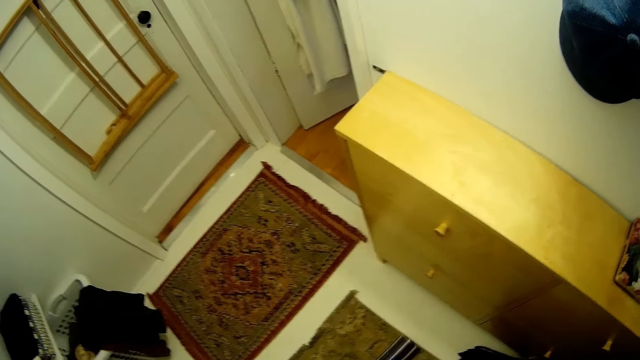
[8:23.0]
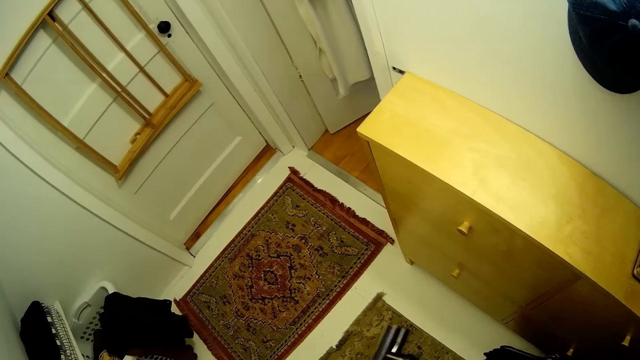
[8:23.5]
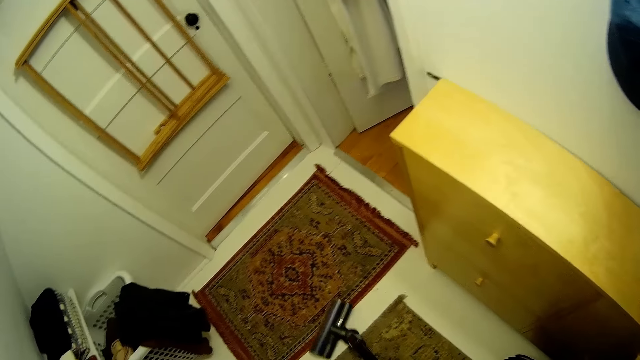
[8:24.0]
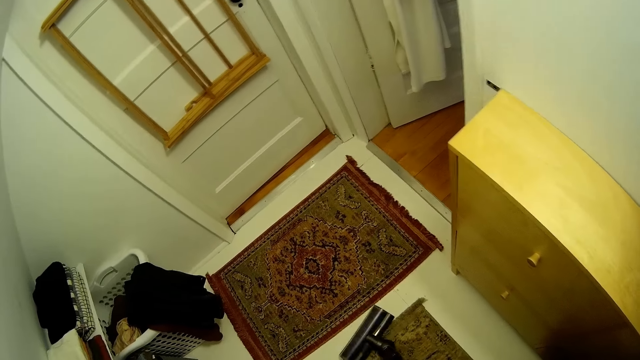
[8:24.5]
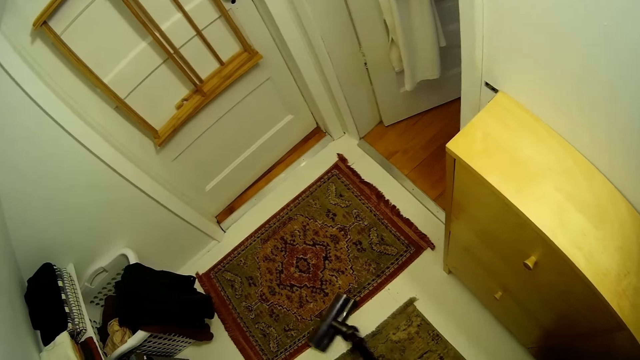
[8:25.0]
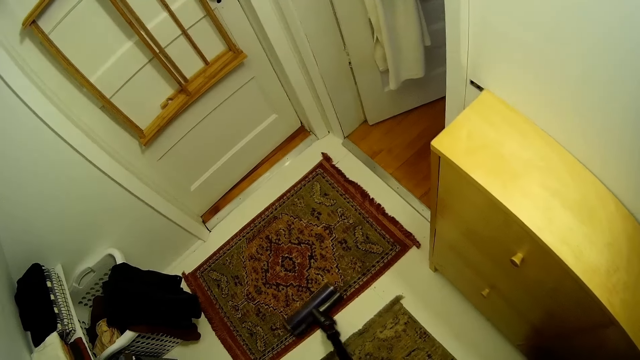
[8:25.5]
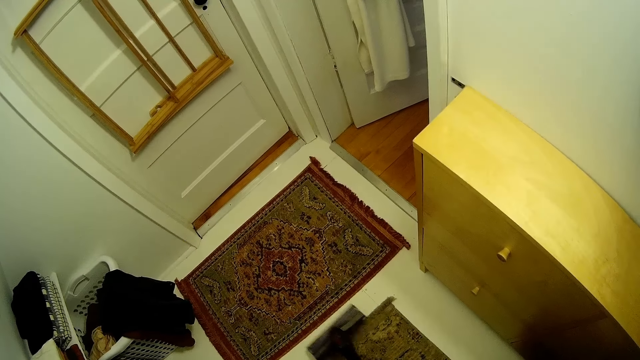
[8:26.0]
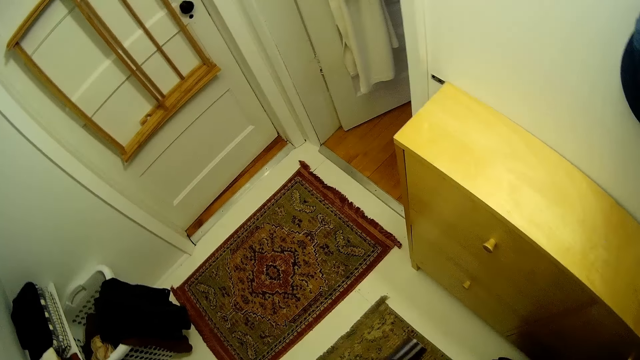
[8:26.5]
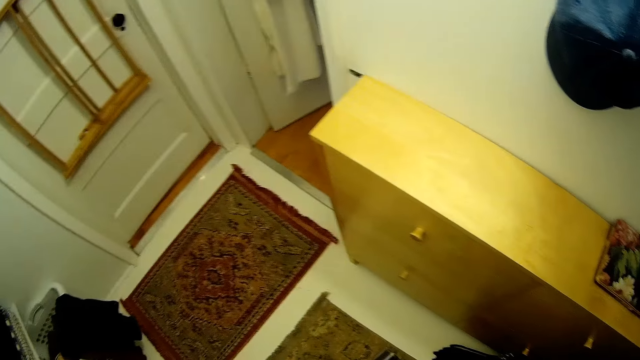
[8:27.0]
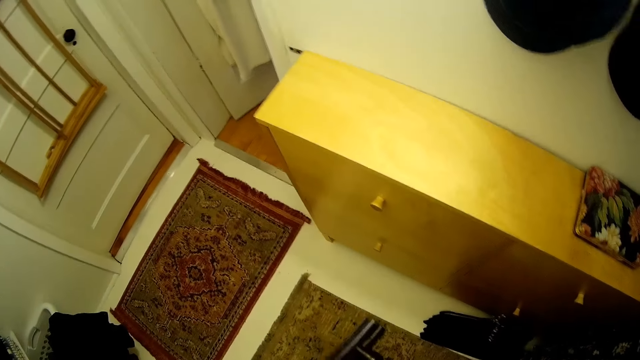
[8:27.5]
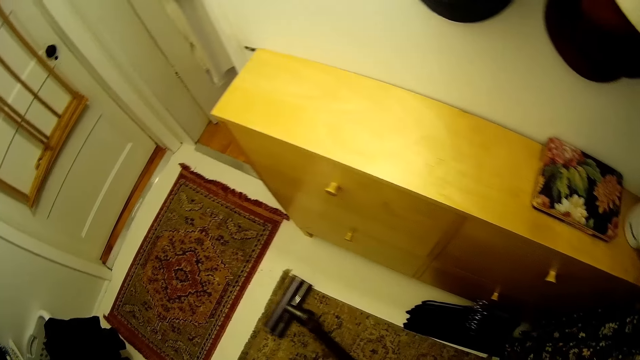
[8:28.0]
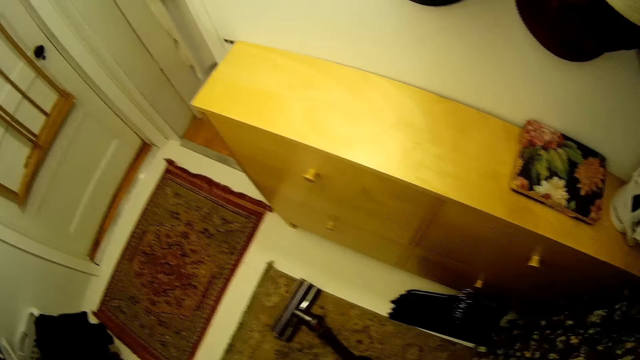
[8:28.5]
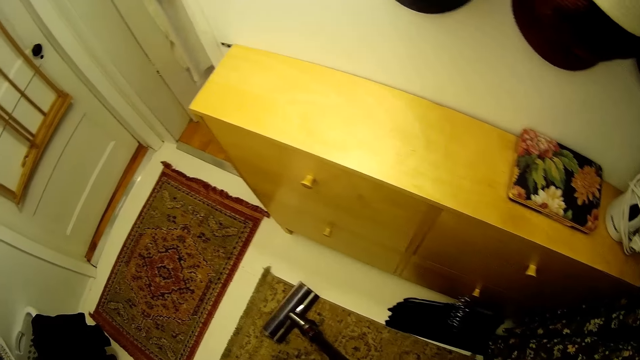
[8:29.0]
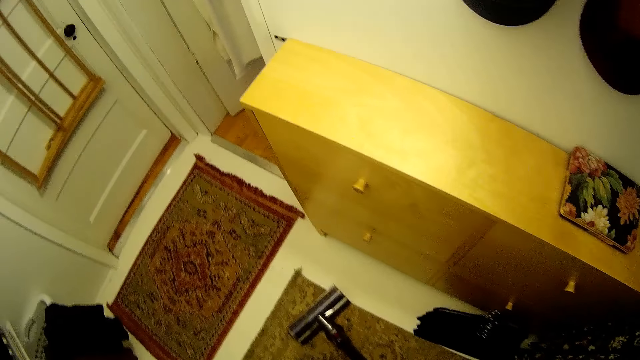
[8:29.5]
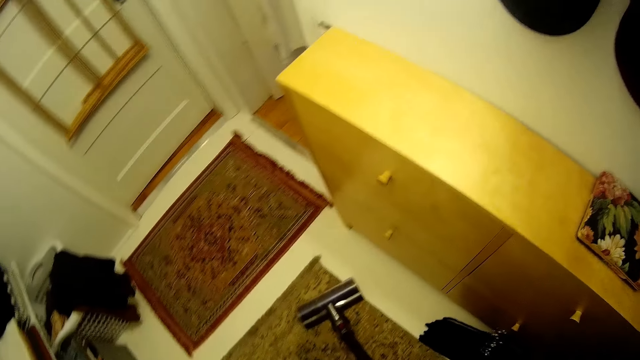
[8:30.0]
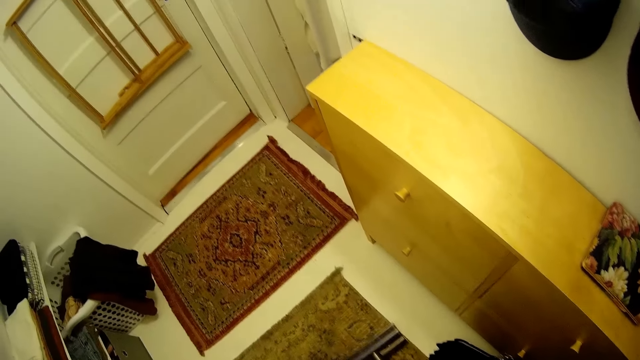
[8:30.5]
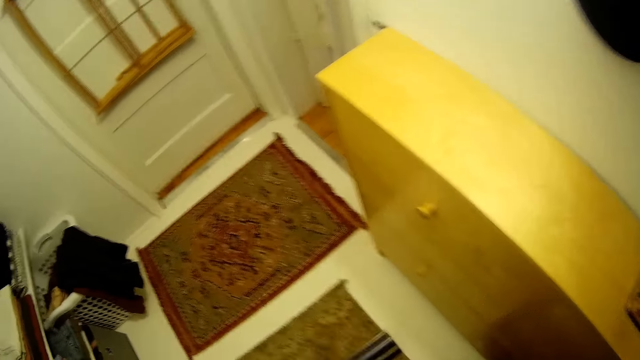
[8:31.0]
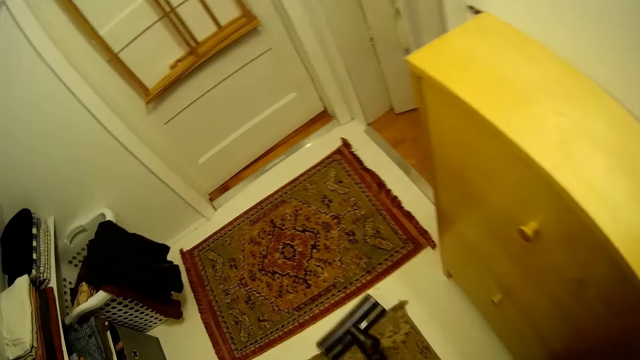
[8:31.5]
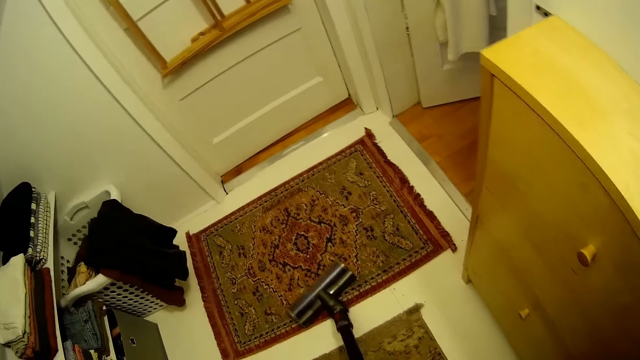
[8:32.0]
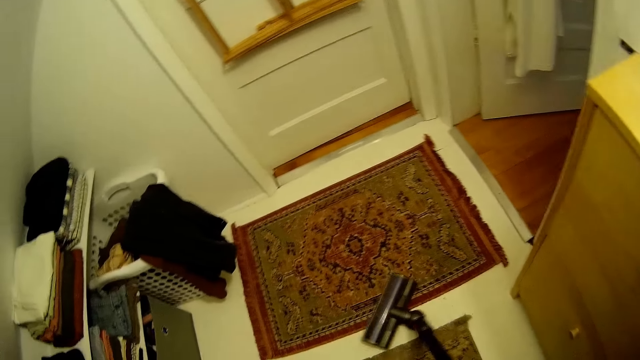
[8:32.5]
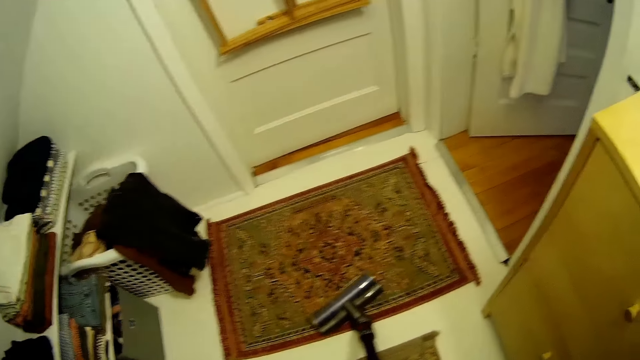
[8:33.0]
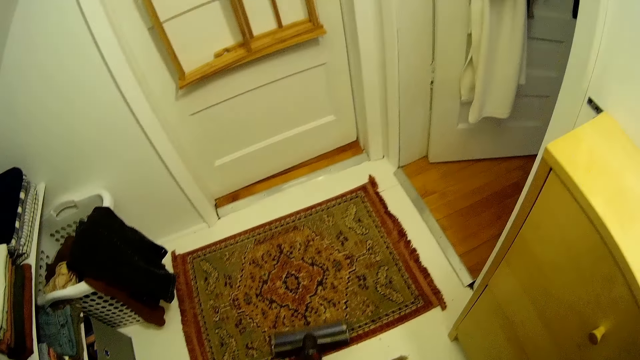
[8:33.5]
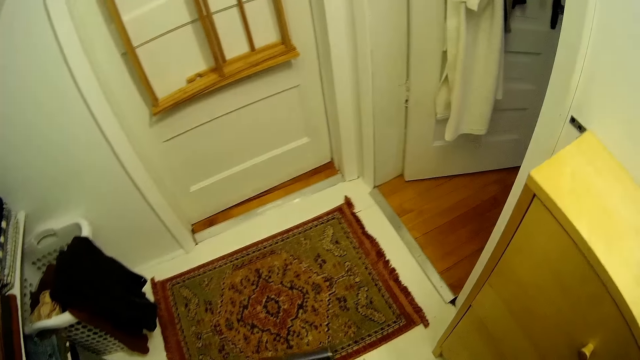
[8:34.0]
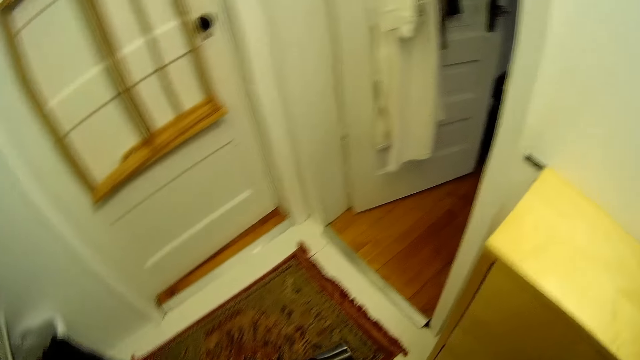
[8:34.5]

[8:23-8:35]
The camera wearer cleans the red rug on the walk-in closet floor with the cordless vacuum cleaner in his right hand. He cleans the brown rug on the walk-in closet floor with the cordless vacuum cleaner in his right hand.

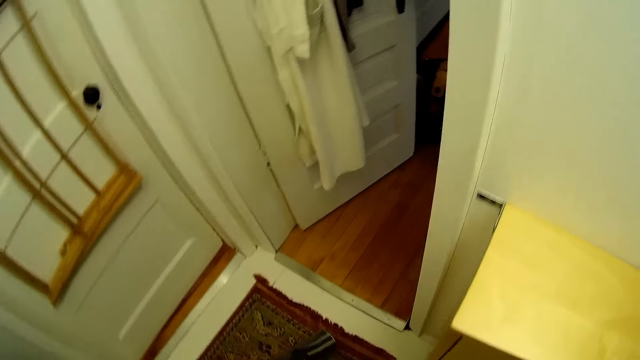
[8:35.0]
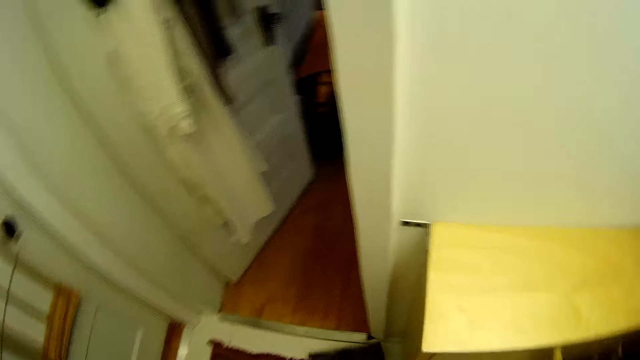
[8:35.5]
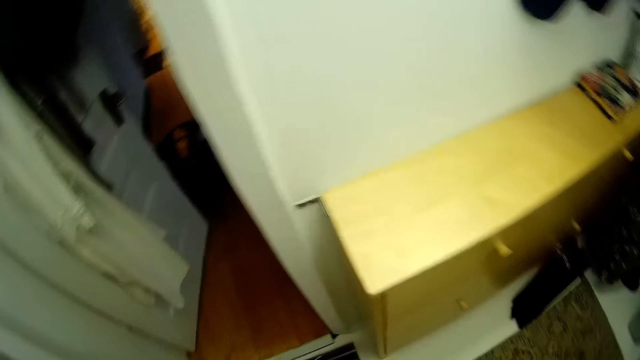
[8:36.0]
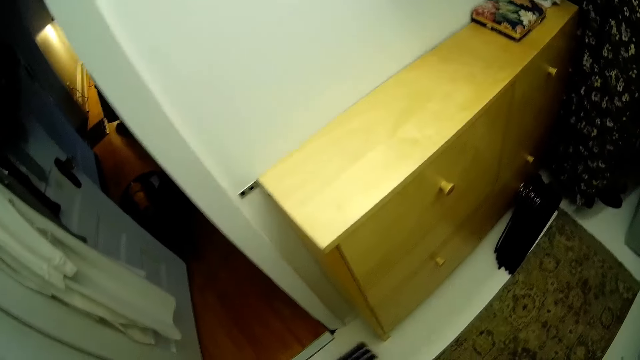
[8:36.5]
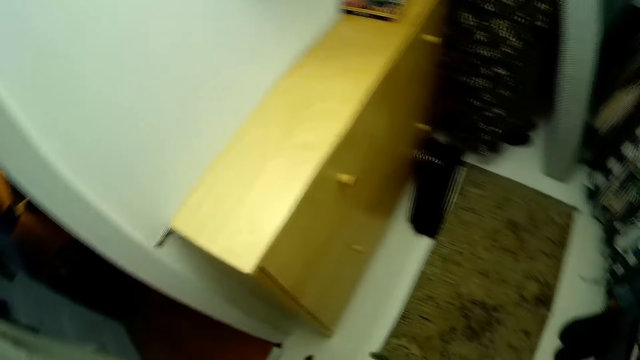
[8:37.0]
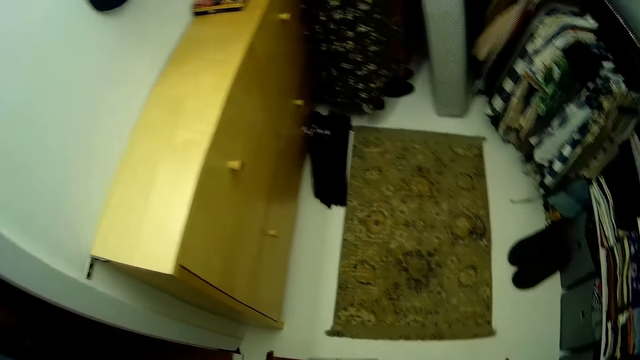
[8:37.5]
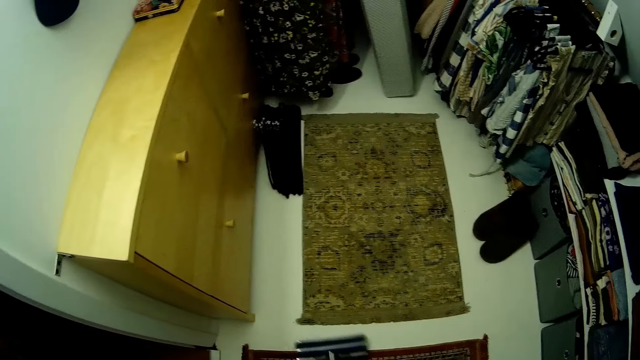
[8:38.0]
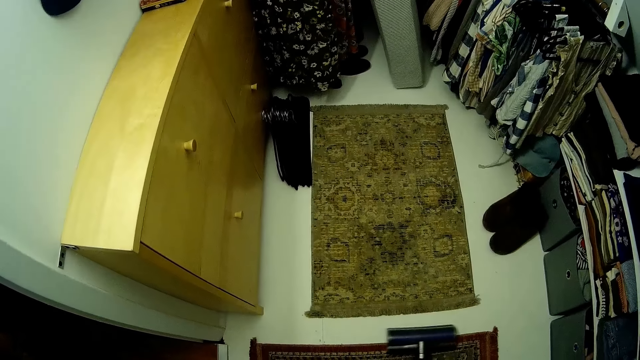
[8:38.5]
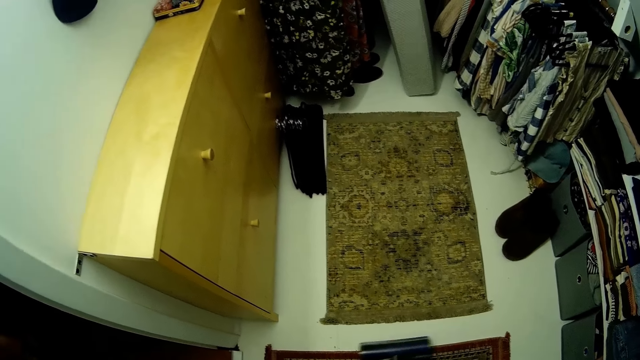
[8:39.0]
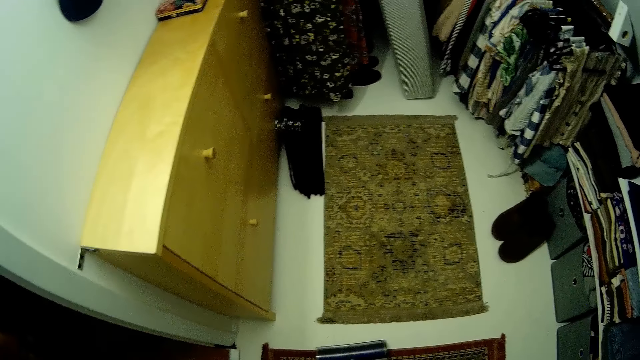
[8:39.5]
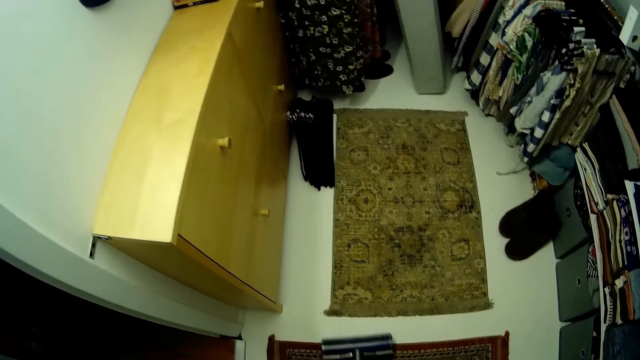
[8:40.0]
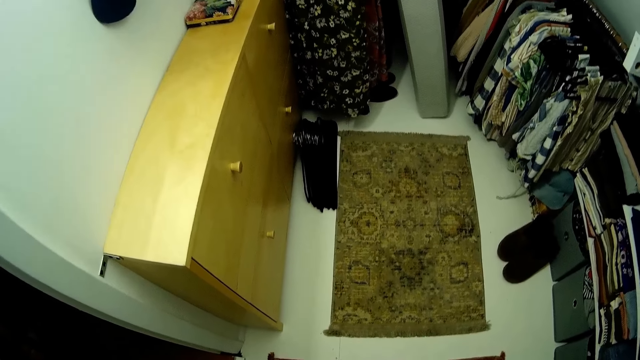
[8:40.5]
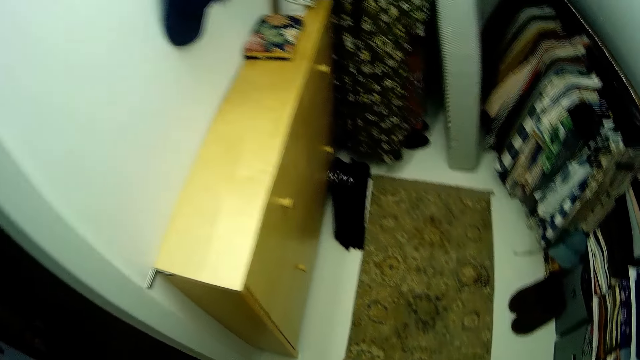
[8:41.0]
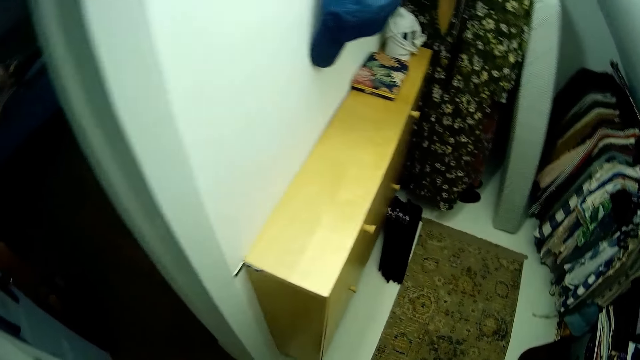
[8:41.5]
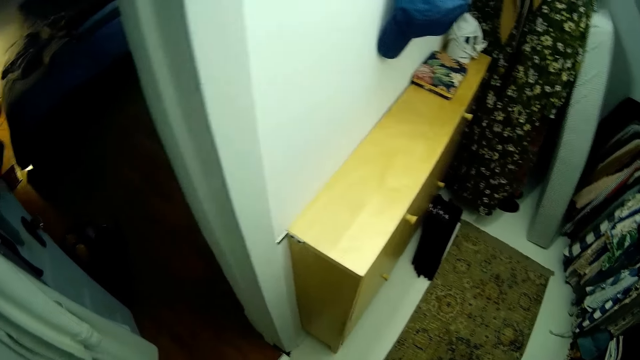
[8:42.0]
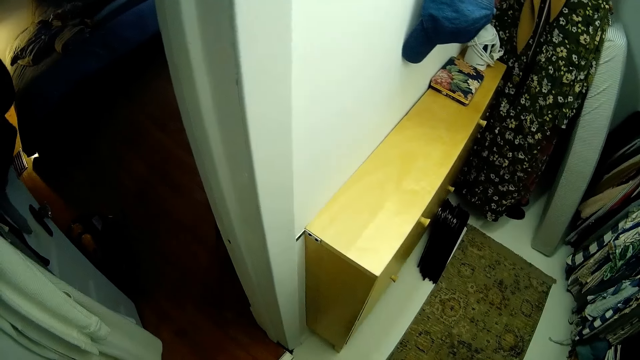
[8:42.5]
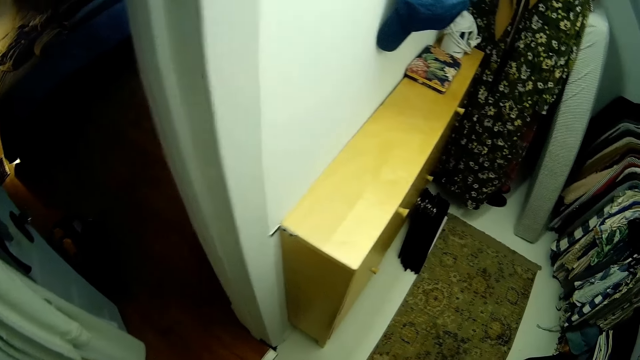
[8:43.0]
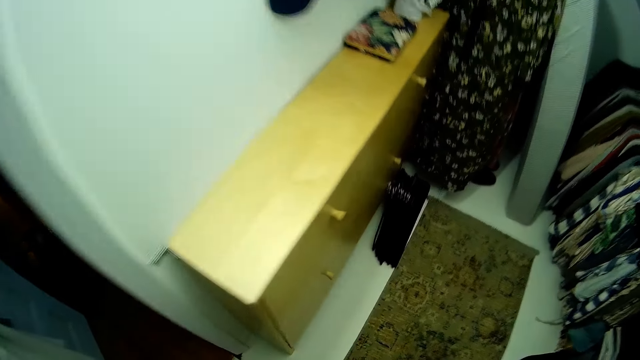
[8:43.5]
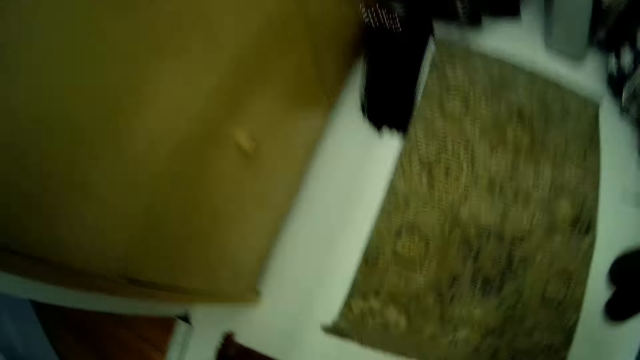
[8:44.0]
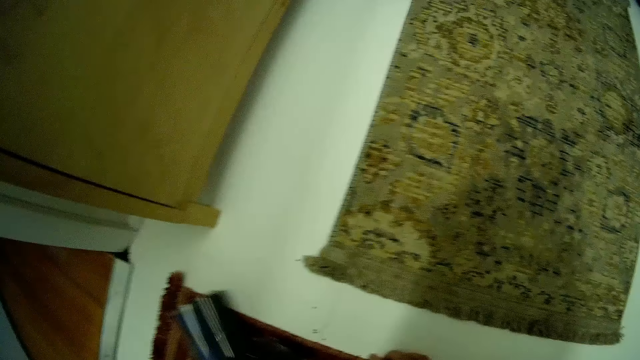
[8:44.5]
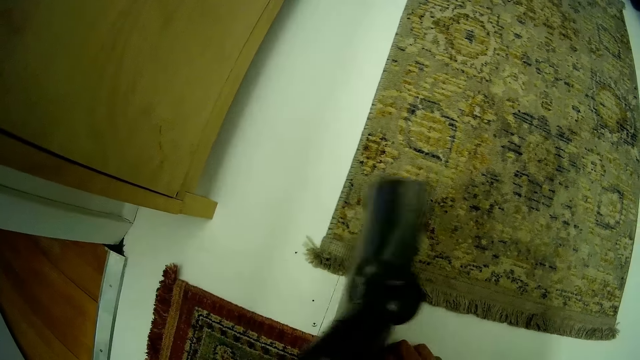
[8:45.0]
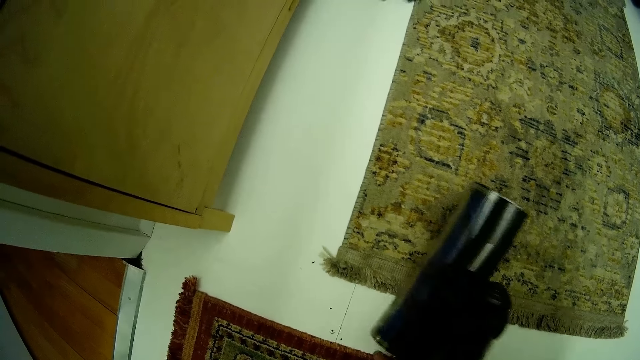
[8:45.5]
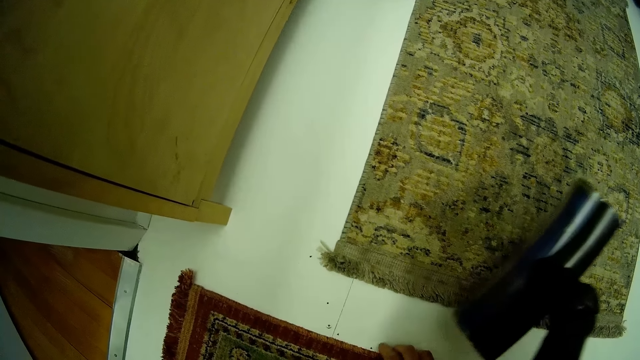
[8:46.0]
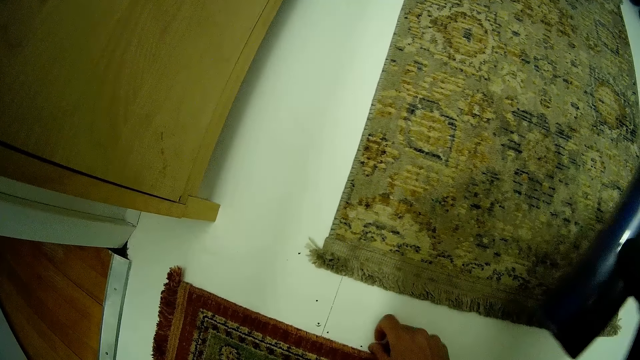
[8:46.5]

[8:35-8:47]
The camera wearer cleans the walk-in closet floor with the cordless vacuum cleaner in his right hand. He drops the cordless vacuum cleaner in his left hand on the walk-in closet floor. He removes something from the mat. He picks dirt from the walk-in closet floor with his right hand.
